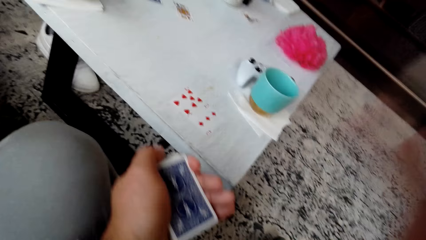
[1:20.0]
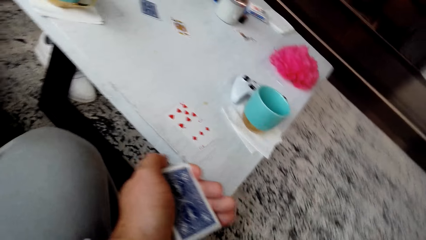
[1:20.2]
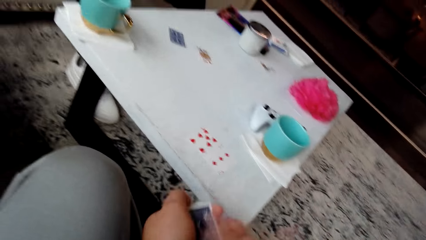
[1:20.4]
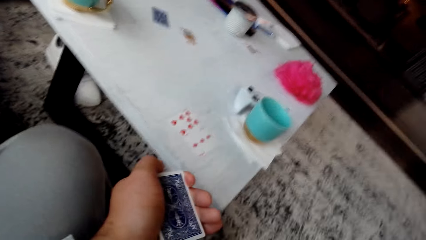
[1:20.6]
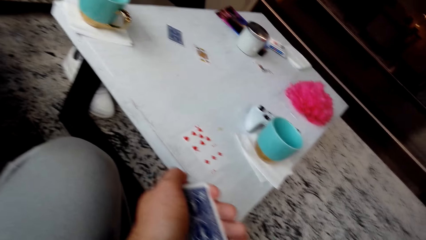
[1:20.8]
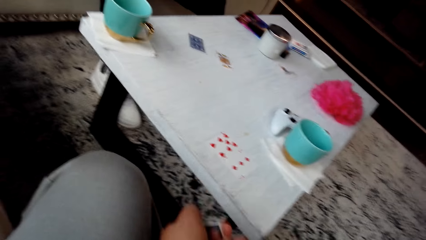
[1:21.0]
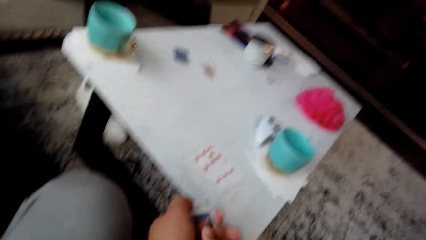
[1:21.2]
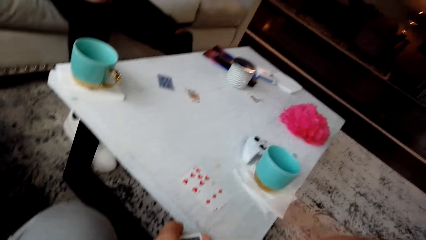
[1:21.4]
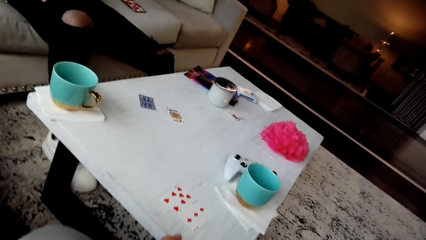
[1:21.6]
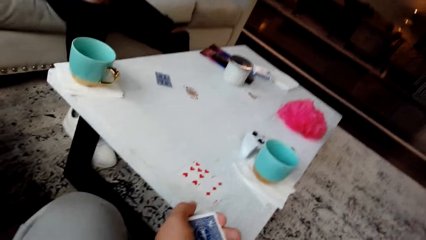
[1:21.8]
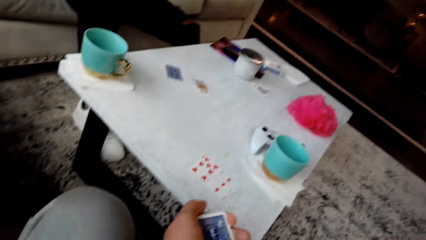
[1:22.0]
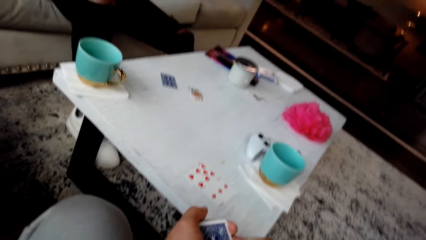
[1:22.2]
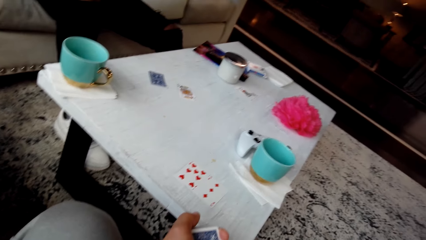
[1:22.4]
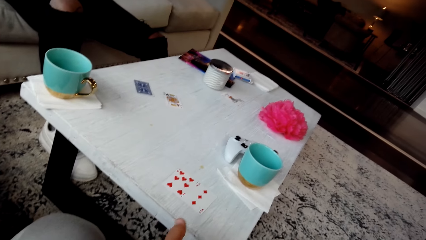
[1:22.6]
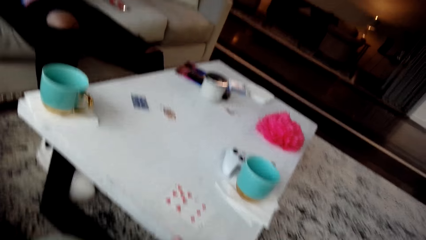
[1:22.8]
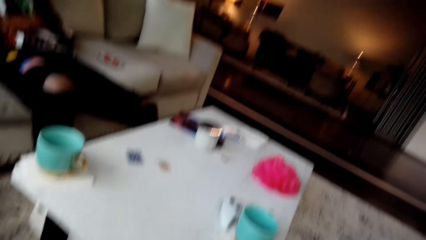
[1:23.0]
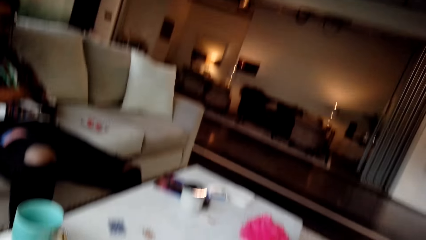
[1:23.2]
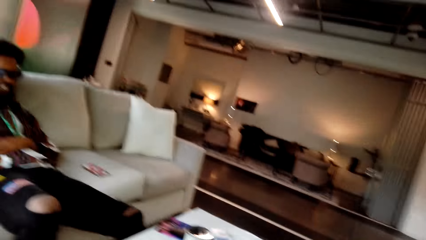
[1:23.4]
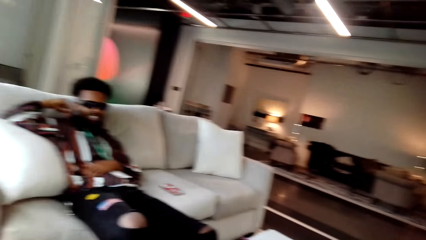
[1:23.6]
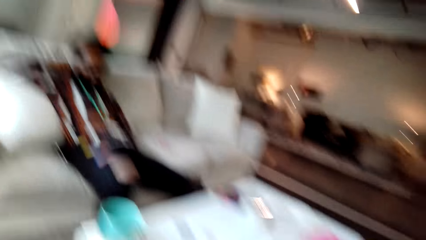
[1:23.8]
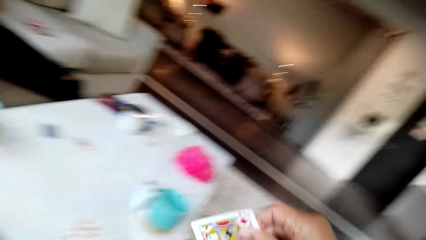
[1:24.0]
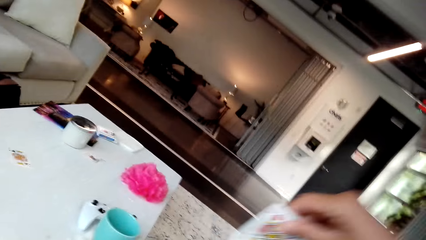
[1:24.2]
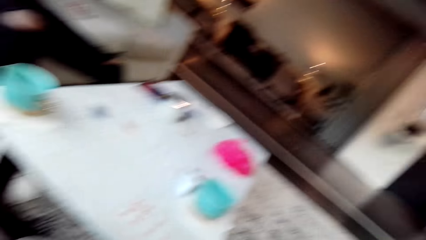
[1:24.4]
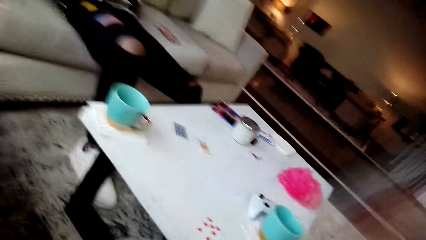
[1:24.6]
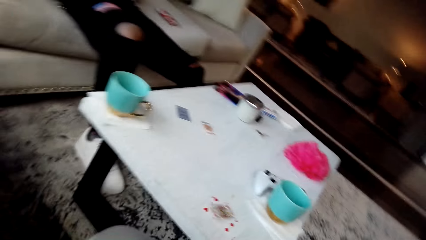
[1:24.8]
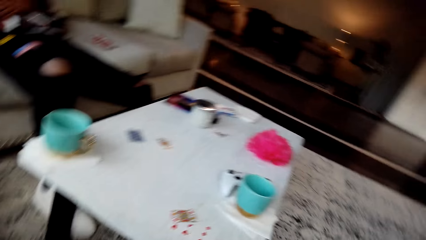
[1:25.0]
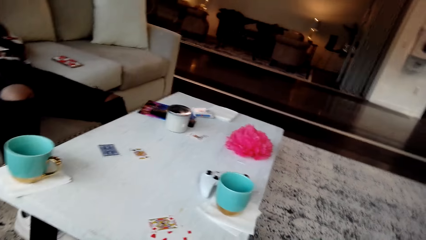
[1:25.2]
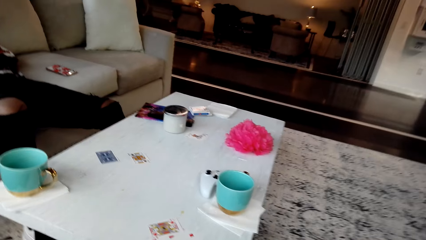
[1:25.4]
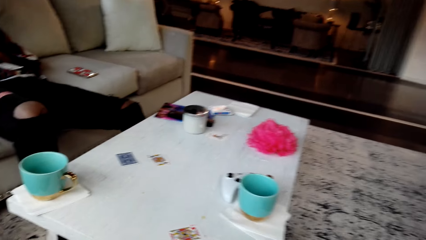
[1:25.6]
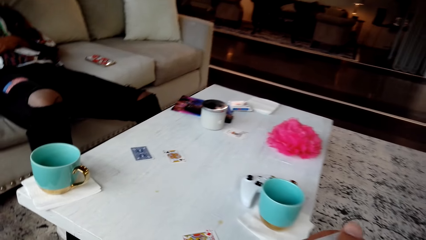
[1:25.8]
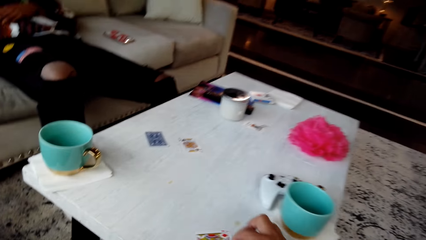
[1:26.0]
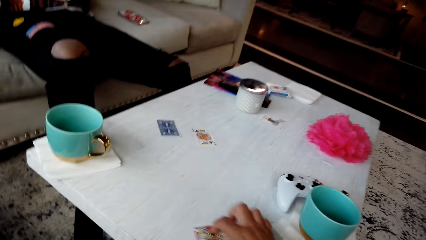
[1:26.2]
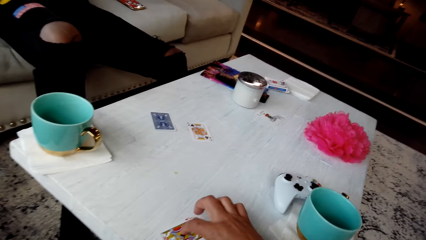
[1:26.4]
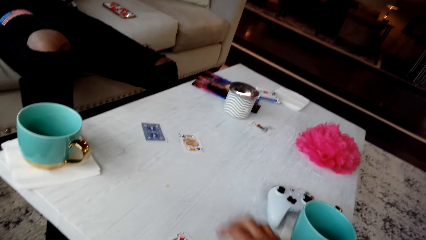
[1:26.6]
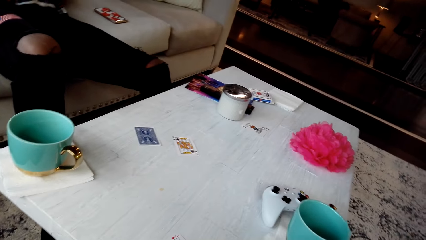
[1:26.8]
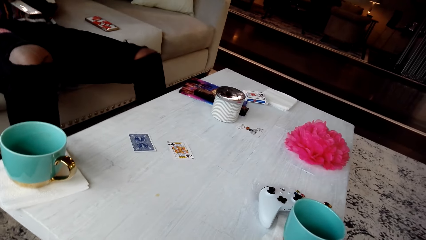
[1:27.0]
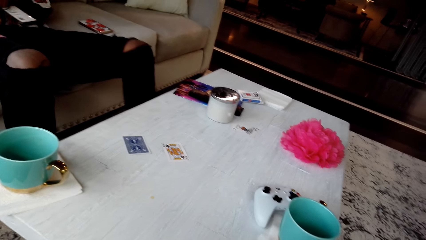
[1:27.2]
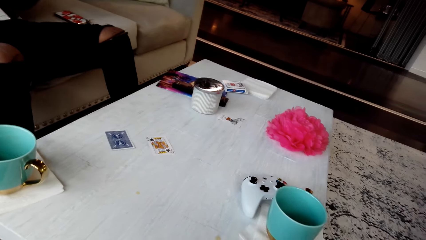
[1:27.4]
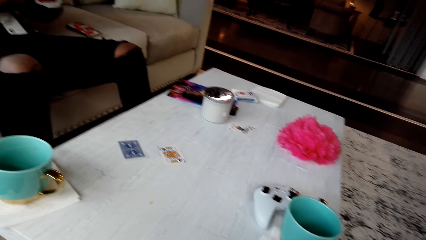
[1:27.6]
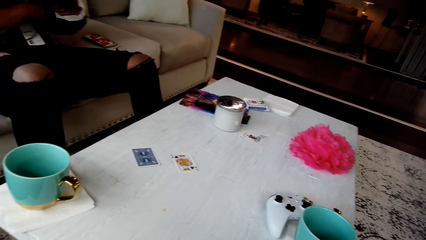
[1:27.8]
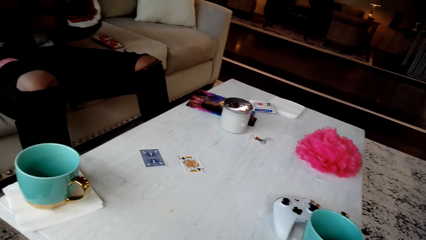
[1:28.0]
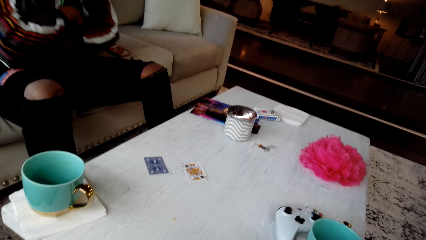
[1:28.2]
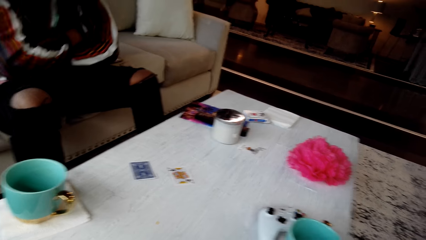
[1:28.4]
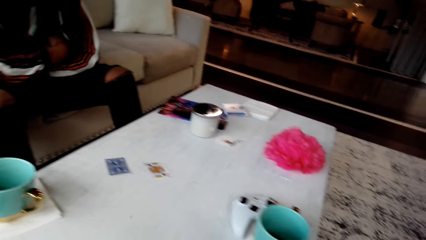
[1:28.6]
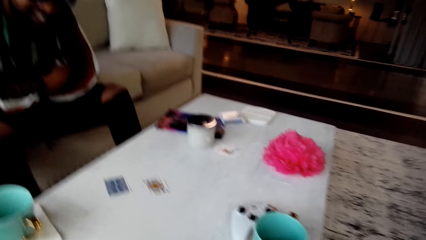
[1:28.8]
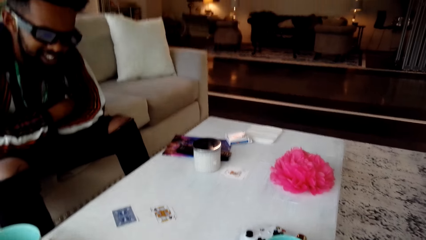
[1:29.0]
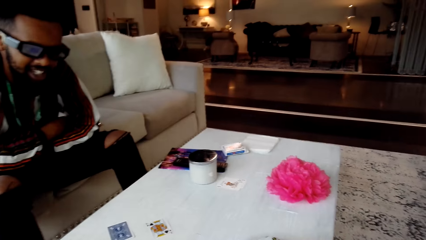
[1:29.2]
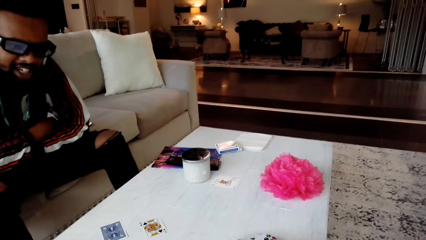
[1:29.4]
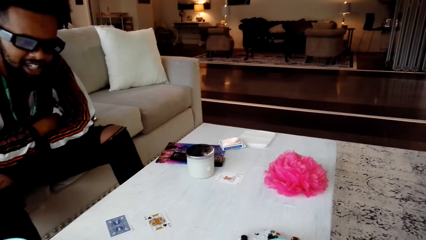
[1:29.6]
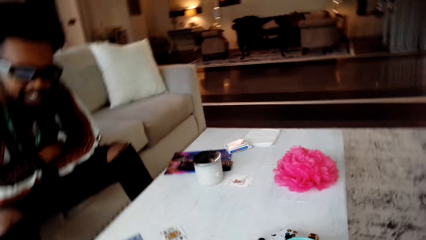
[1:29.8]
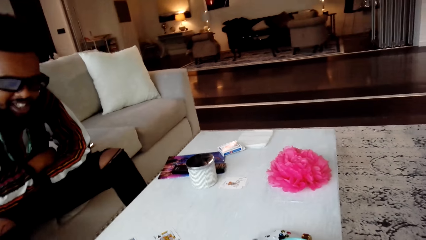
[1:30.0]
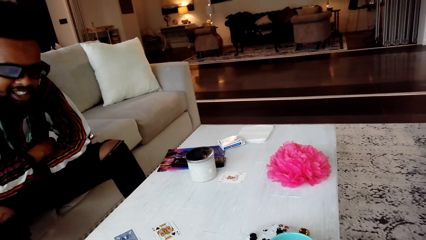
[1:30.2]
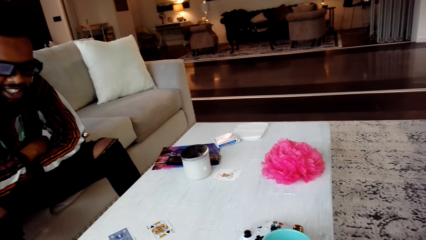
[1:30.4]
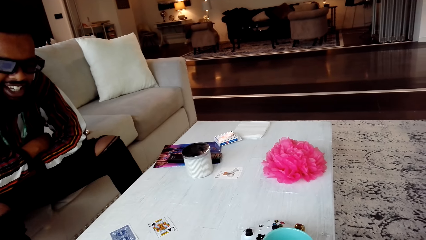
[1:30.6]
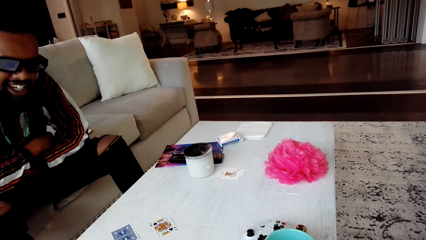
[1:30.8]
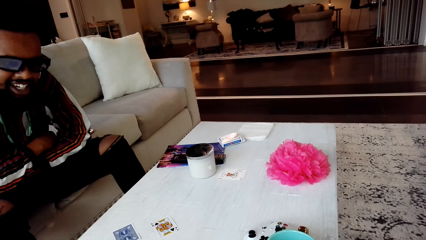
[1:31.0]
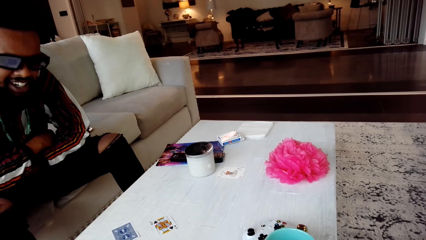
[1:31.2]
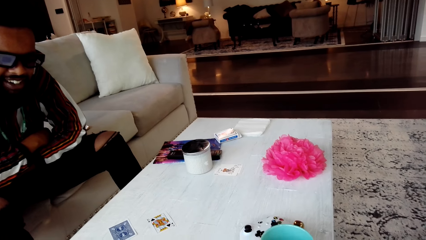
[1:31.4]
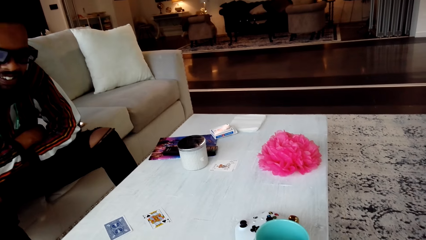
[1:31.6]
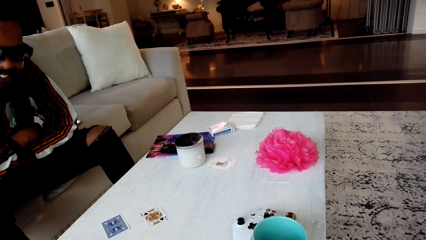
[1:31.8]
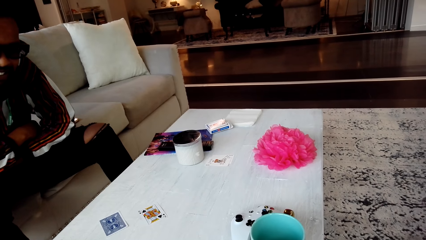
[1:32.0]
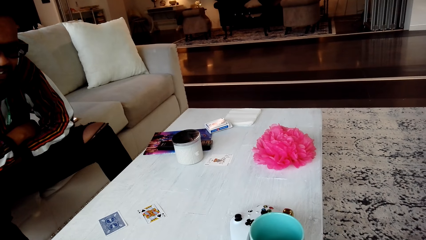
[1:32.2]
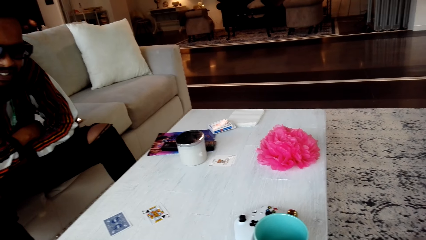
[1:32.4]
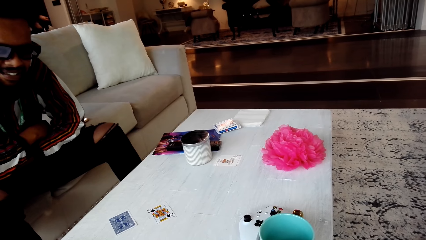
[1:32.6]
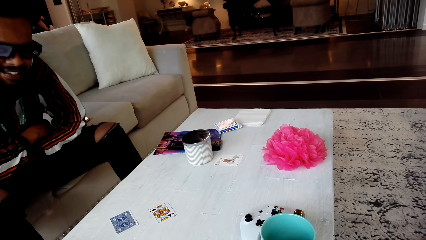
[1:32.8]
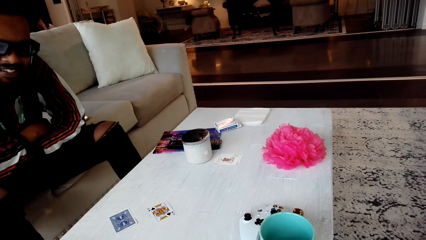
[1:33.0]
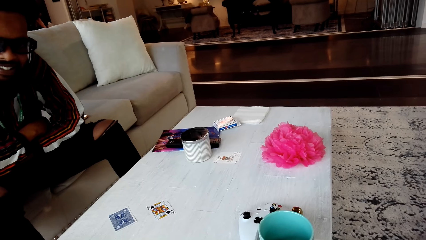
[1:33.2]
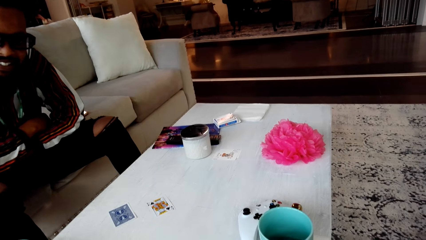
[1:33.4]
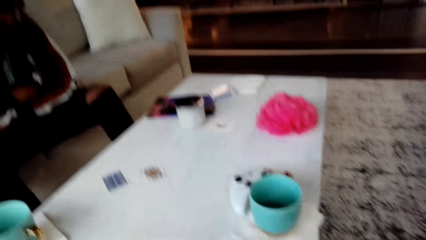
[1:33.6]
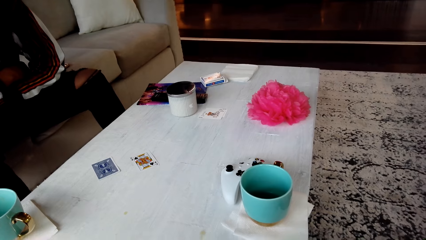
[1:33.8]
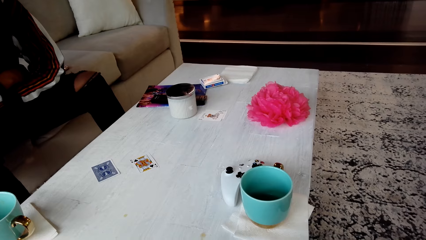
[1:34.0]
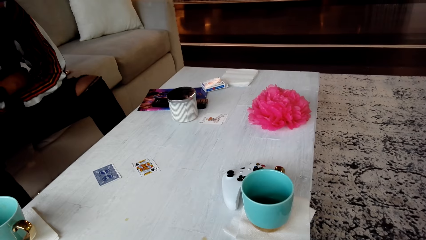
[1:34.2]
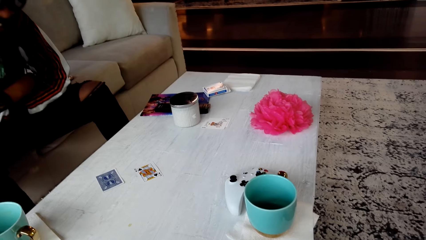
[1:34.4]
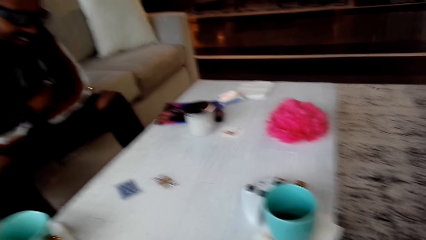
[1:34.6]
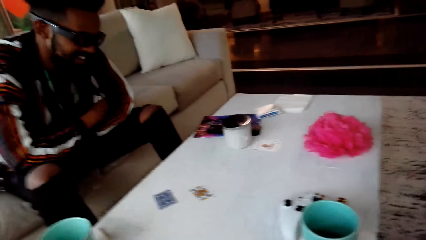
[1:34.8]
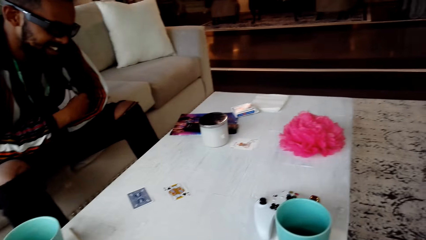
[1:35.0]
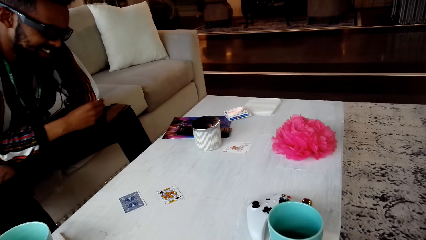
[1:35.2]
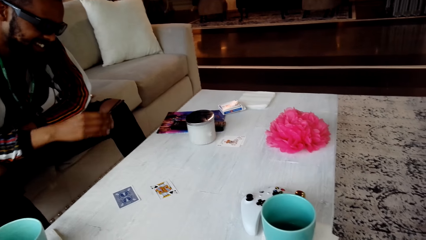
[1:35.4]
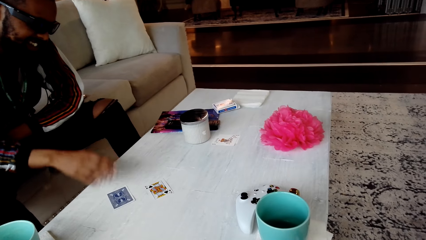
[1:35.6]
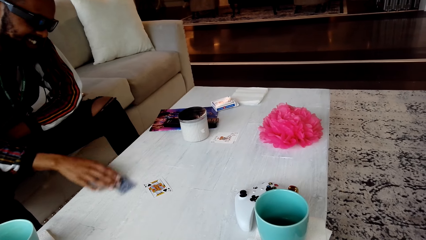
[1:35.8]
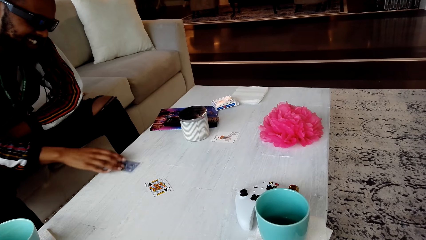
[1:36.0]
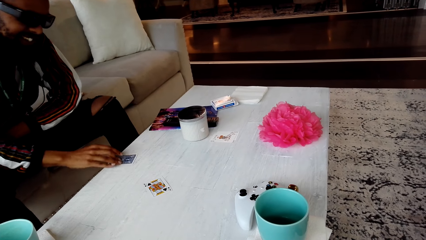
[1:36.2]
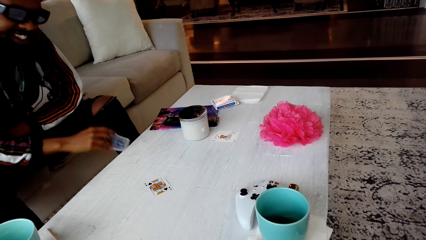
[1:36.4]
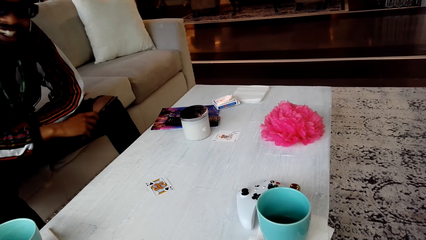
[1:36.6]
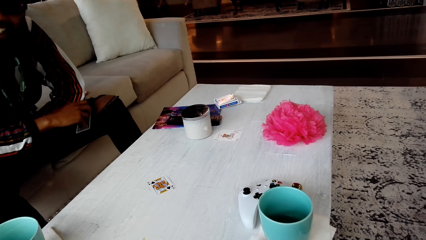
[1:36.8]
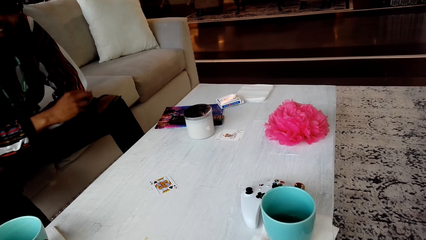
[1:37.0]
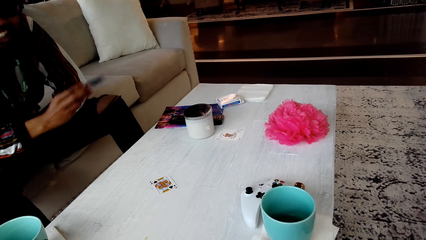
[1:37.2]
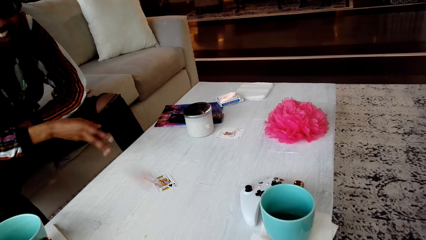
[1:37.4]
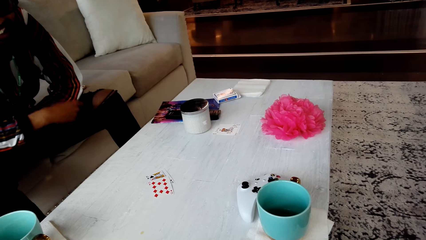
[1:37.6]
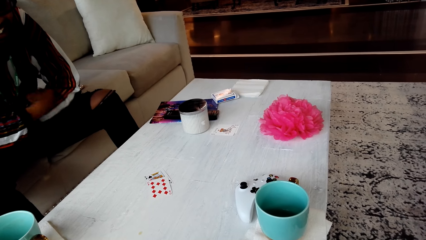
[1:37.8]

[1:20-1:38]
The camera wearer converses with the man. They look around the room. They place a card on the table. They place cards on the table. The man converses with the camera wearer. The camera wearer looks around the table and converses with the man. The man picks a card from the table.
